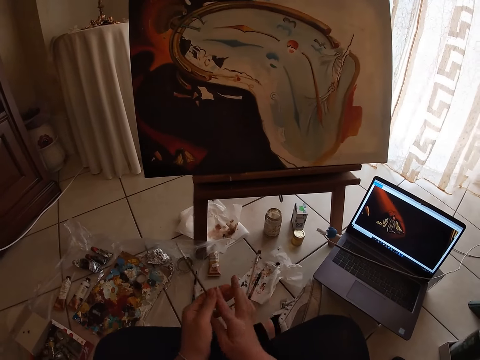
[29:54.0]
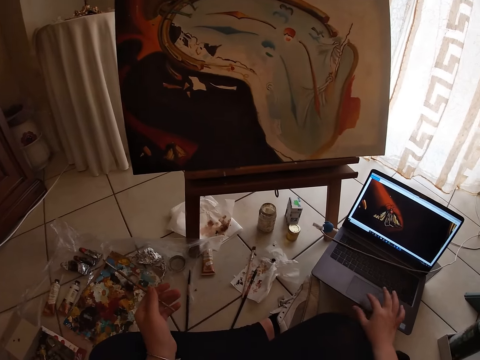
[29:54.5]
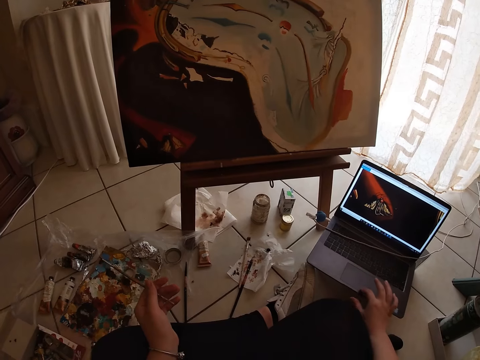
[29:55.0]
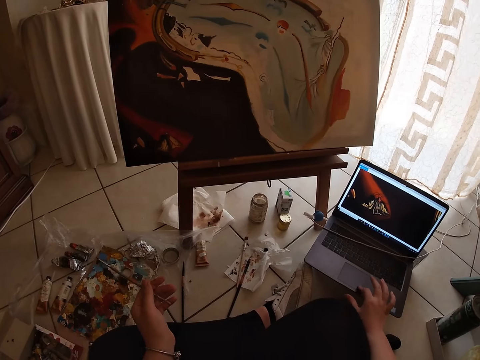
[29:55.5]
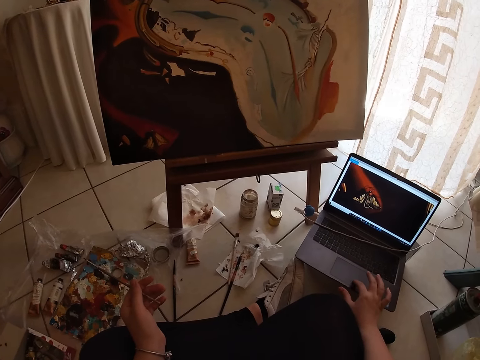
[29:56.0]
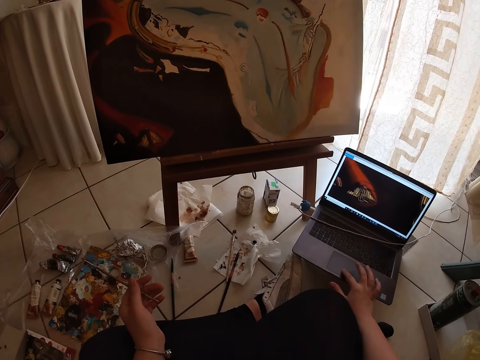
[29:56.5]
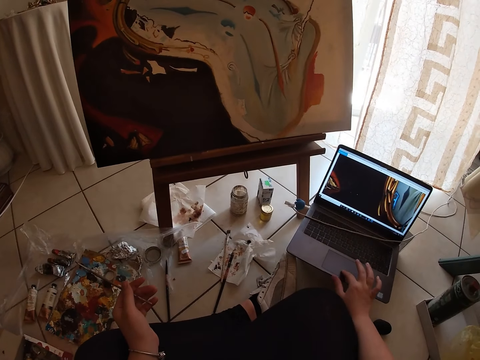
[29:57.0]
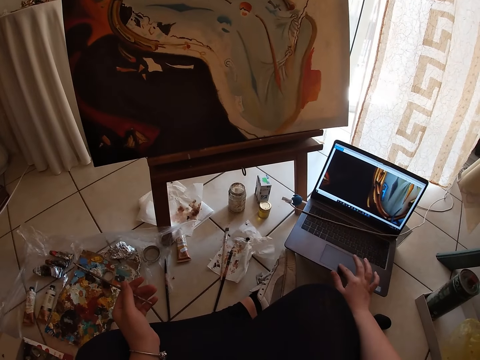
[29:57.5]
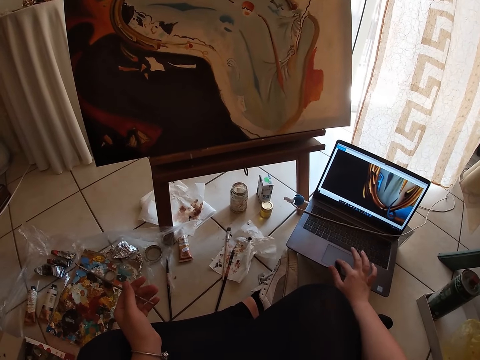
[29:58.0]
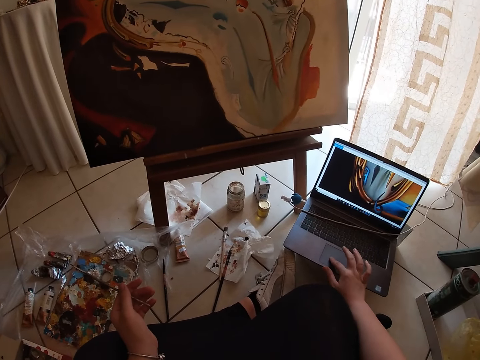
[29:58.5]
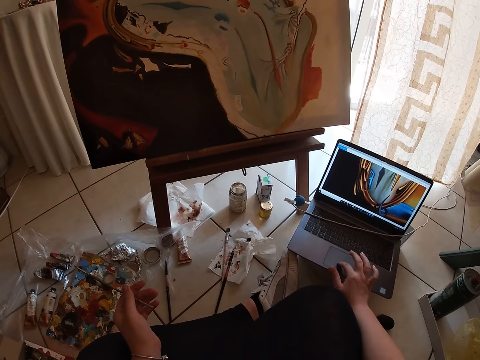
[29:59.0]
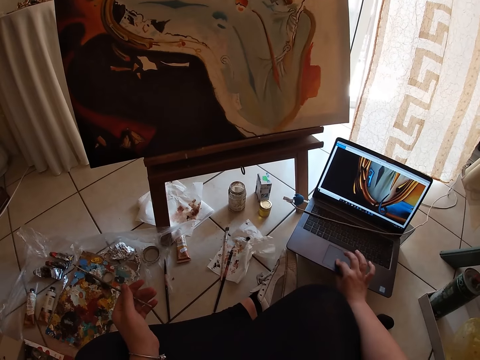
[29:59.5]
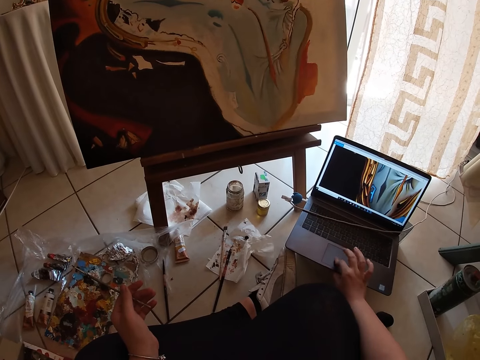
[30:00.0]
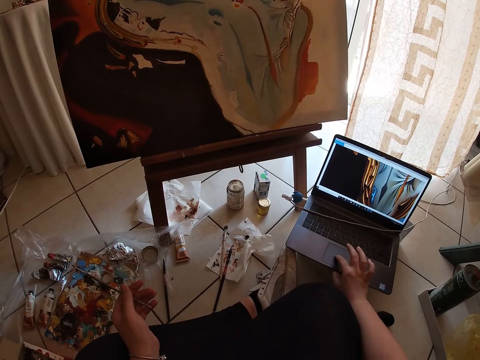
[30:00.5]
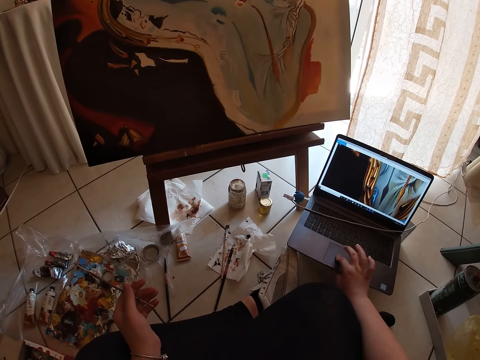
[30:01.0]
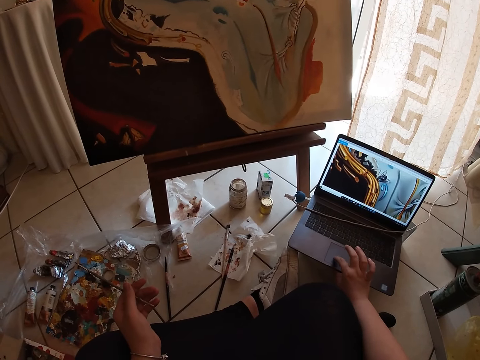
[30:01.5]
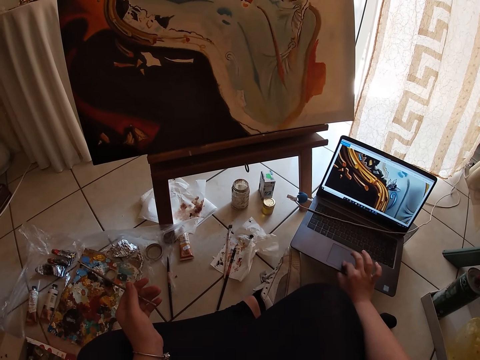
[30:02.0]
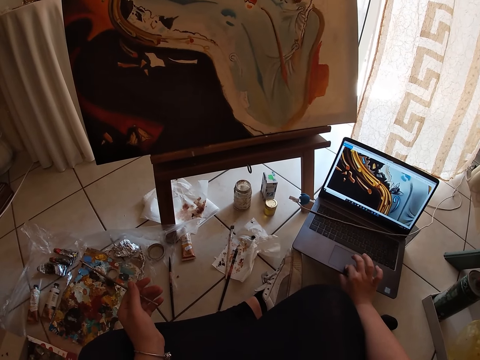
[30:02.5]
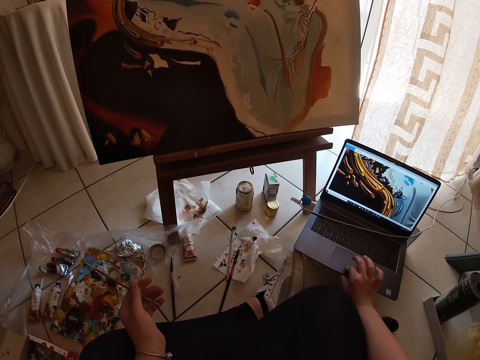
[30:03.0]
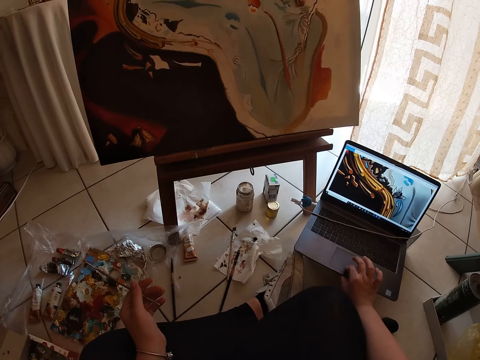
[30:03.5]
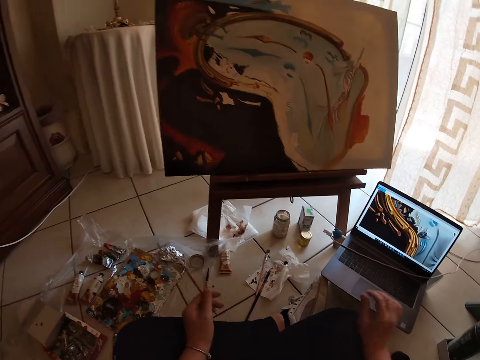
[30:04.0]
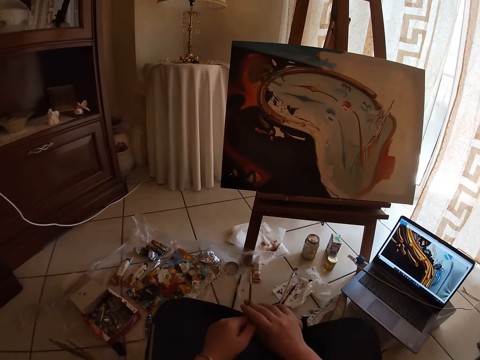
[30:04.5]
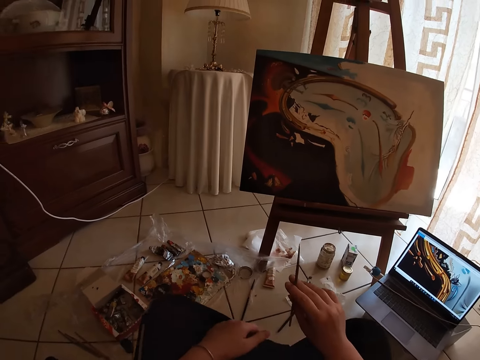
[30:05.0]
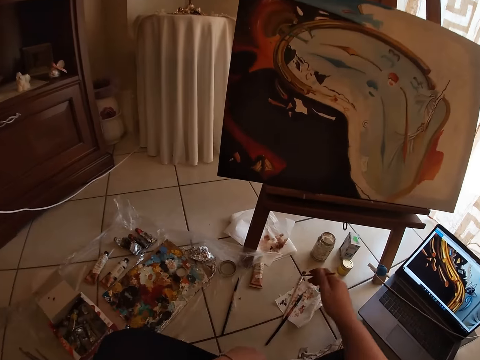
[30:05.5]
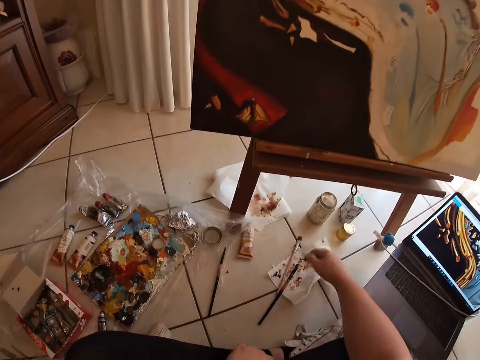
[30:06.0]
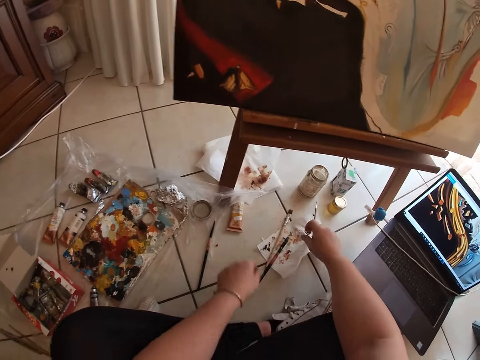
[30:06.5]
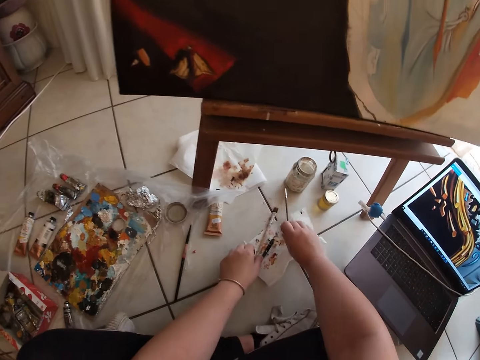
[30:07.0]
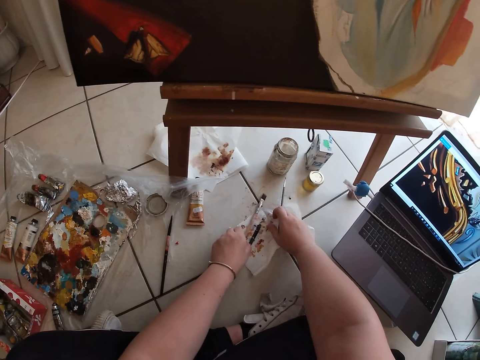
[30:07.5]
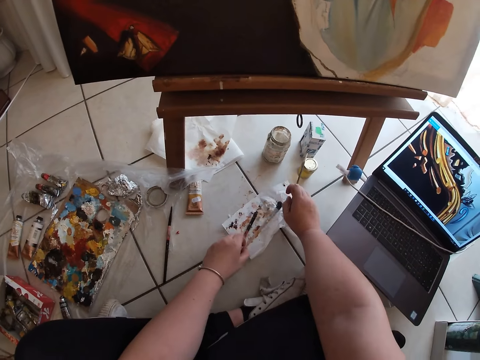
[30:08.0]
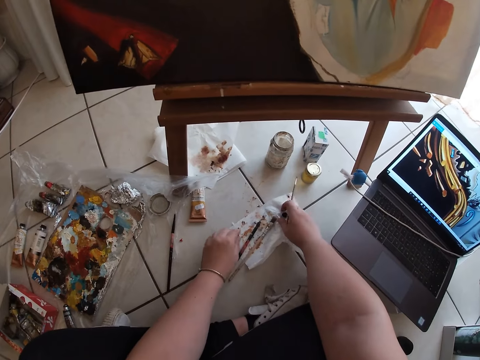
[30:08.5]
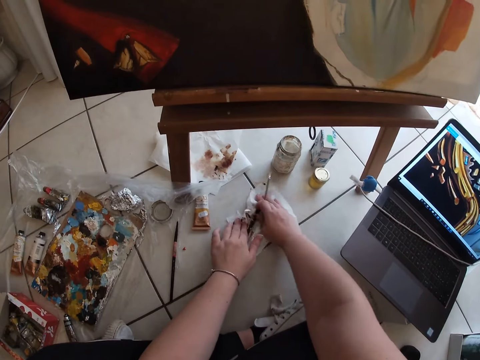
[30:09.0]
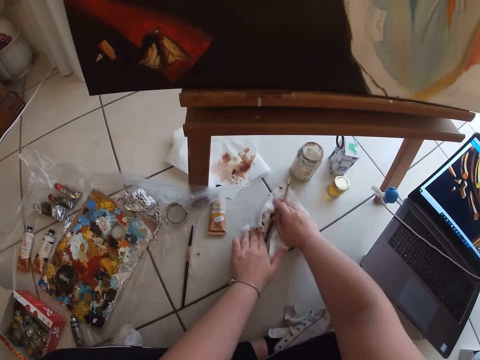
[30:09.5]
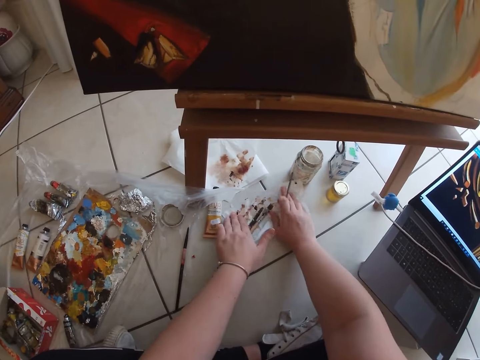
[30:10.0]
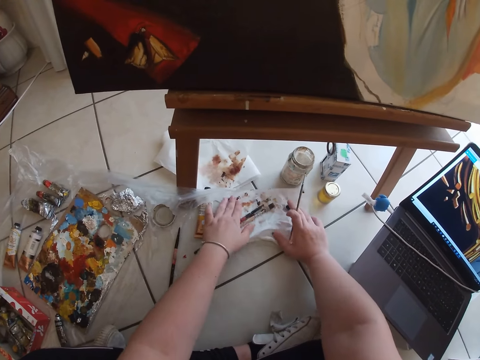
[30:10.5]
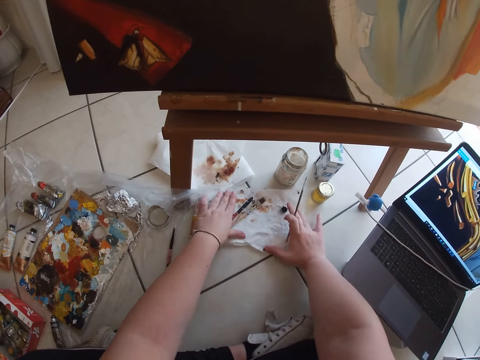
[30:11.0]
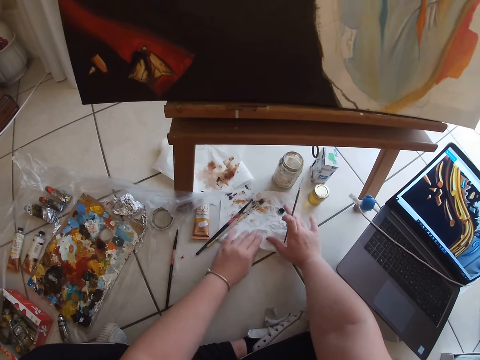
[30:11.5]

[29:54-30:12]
The camera wearer takes the paint brush from her right hand with her left hand. She touches a laptop with her right hand. She scrolls on the laptop. She looks at wall arts in the laptop. She takes the paintbrush from her left hand with her right hand. She cleans the paintbrush in her right hand on the piece of paper. She moves some paintbrushes on the piece of paper on the floor with her left hand. She cleans the floor with the piece of paper in both hands.

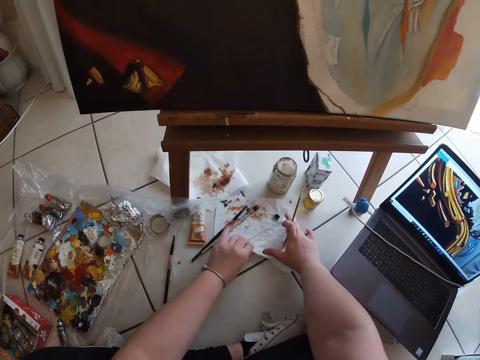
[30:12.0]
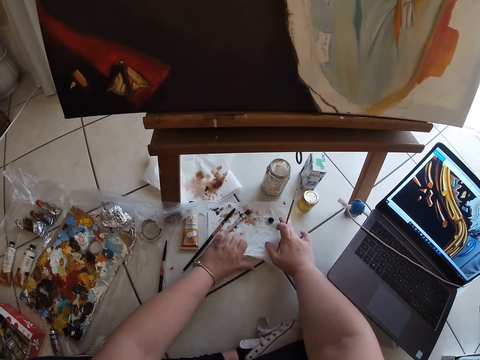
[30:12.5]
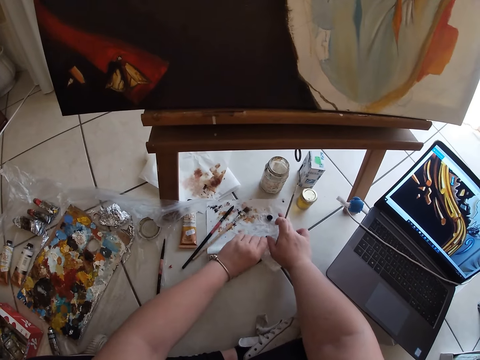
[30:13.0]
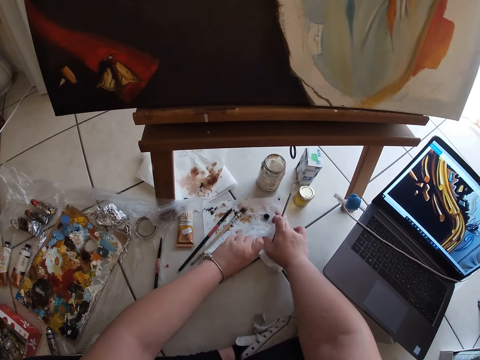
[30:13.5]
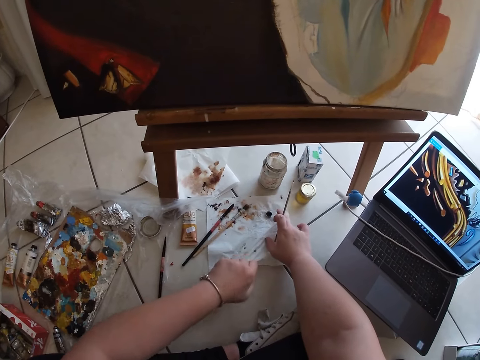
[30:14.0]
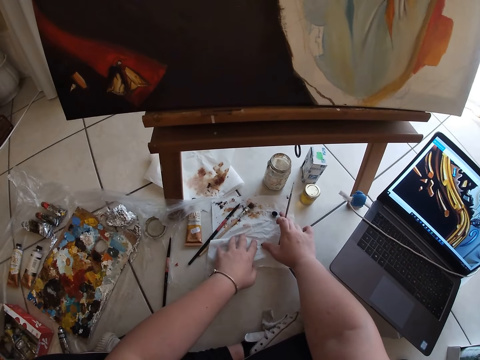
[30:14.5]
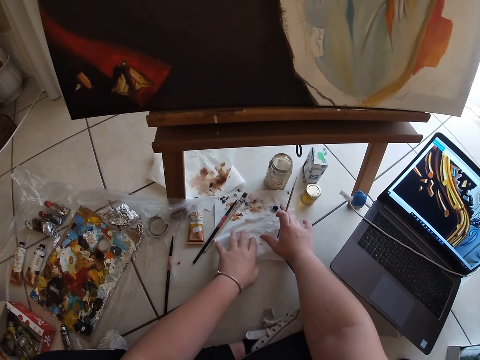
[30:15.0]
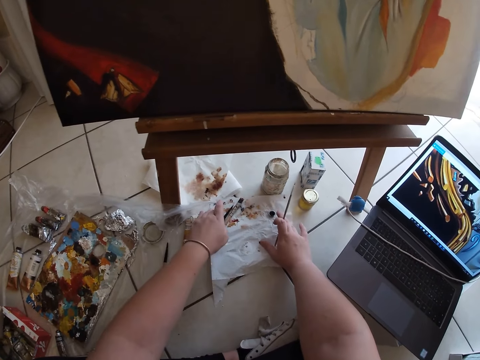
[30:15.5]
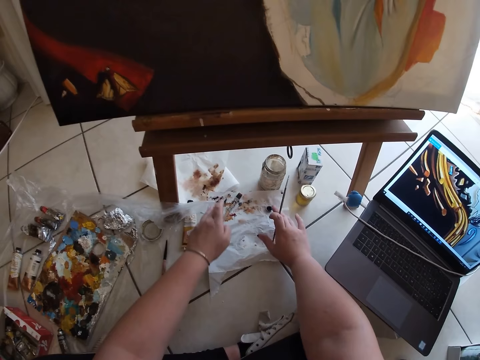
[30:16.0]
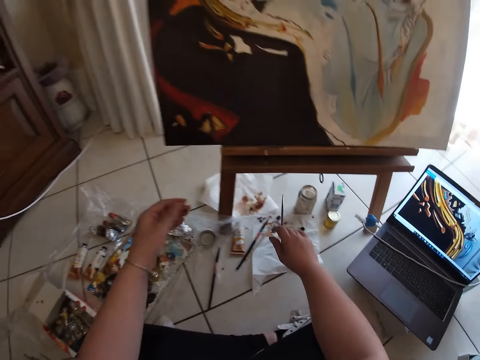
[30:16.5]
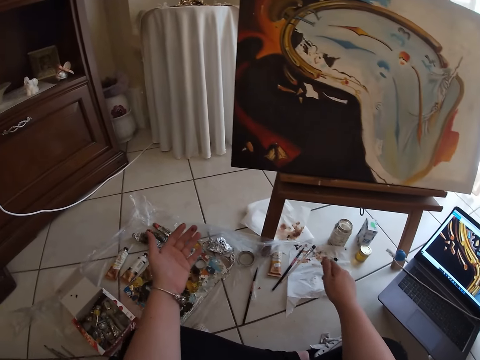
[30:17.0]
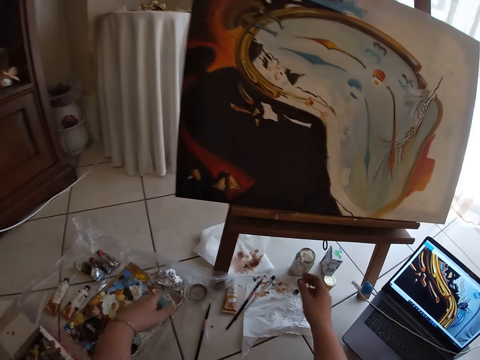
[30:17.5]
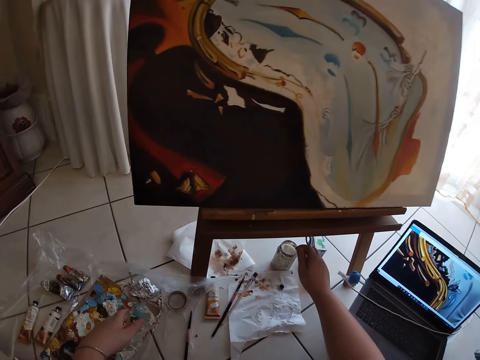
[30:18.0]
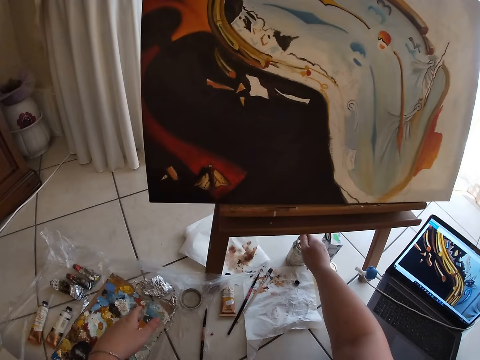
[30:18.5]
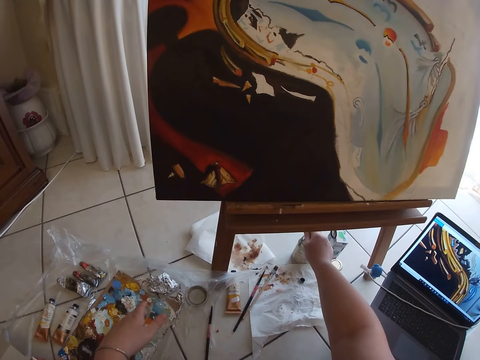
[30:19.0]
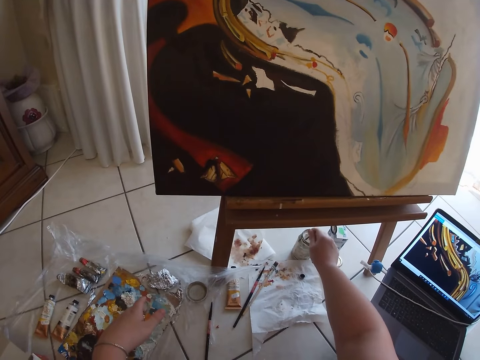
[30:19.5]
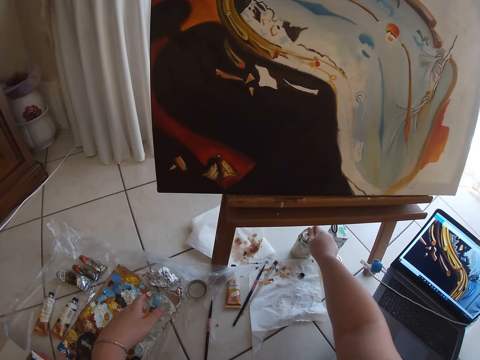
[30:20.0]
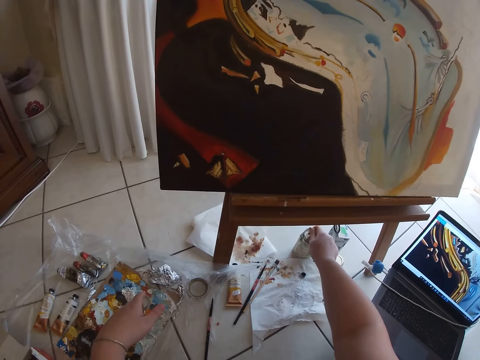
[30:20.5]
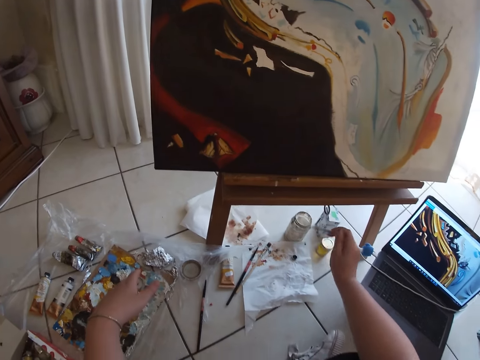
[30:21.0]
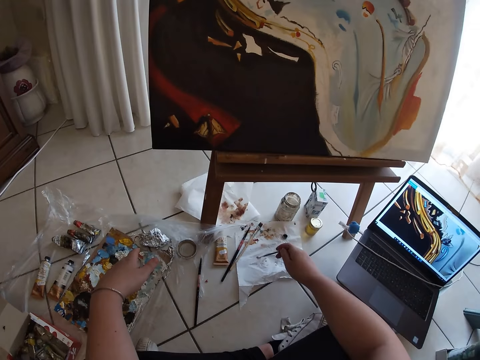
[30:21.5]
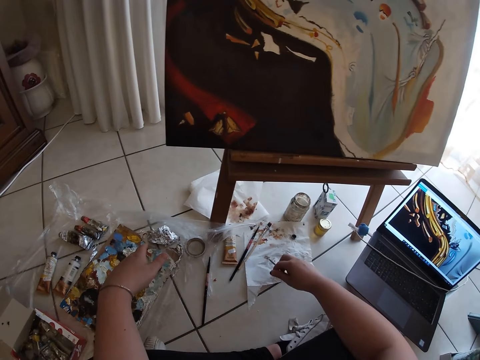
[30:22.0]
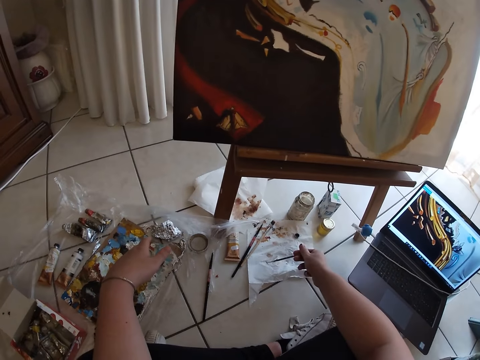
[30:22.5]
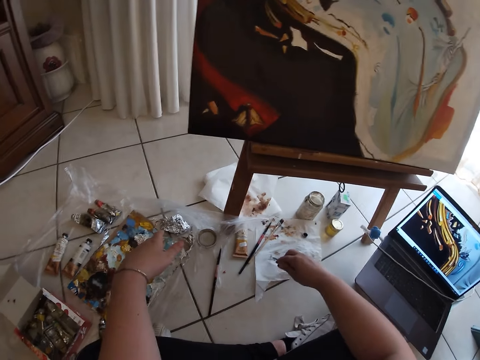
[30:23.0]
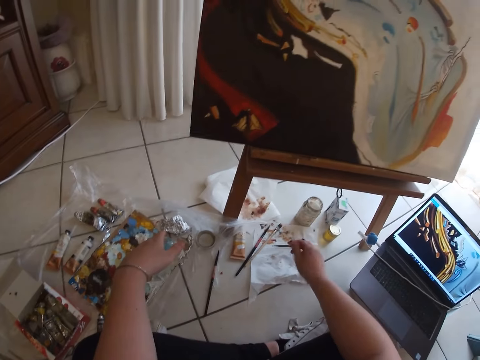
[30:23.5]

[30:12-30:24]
The camera wearer dips the paint brush in a tin. She rinses the paintbrush in her right hand in the container. She cleans the paintbrush in her right hand on the piece of paper.
